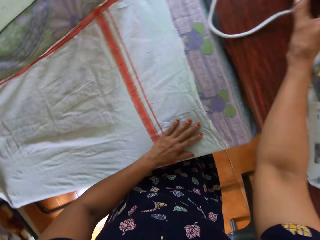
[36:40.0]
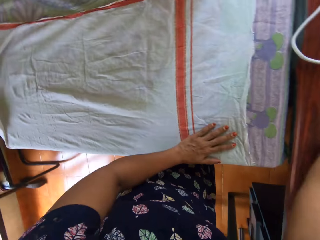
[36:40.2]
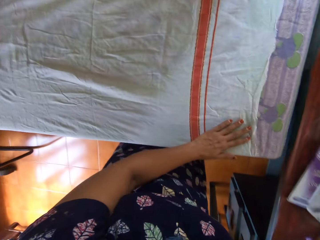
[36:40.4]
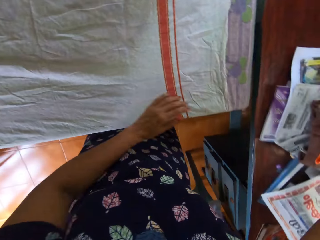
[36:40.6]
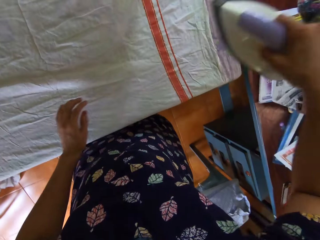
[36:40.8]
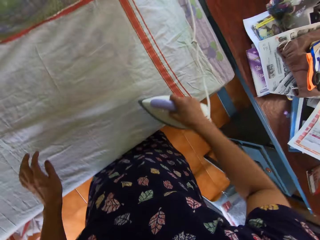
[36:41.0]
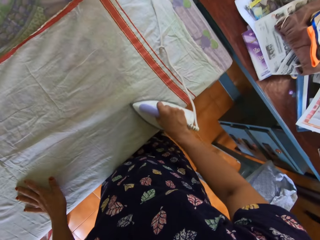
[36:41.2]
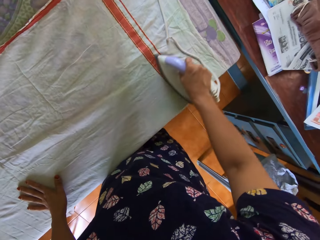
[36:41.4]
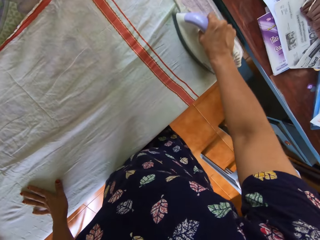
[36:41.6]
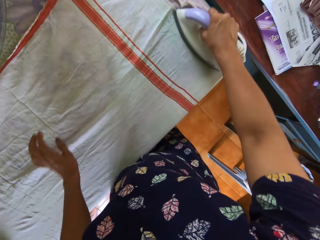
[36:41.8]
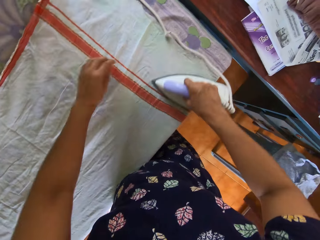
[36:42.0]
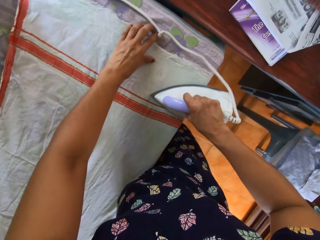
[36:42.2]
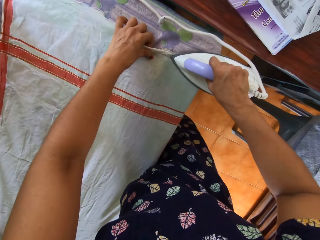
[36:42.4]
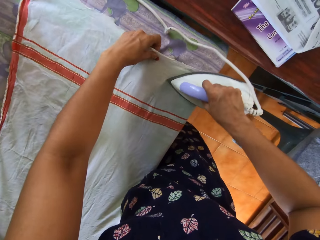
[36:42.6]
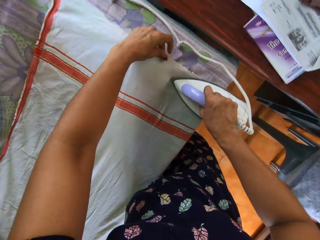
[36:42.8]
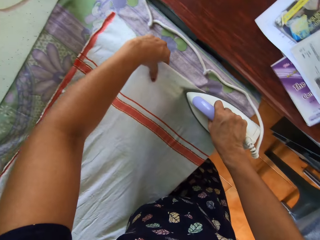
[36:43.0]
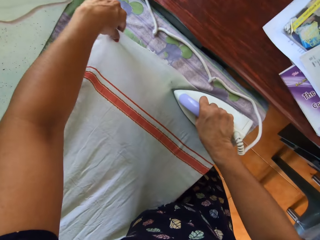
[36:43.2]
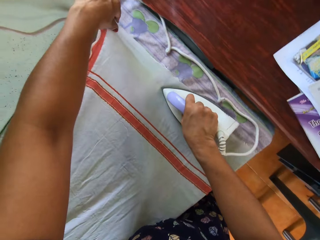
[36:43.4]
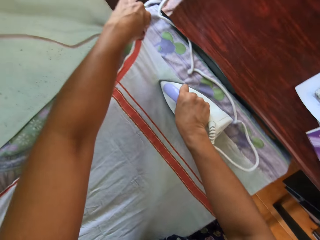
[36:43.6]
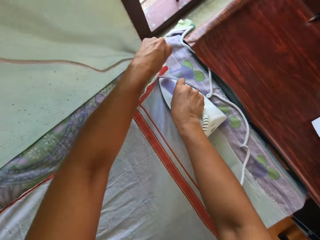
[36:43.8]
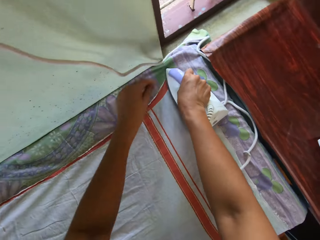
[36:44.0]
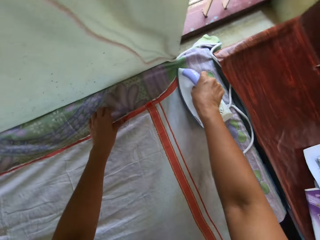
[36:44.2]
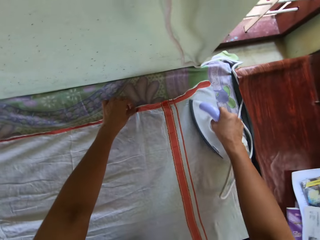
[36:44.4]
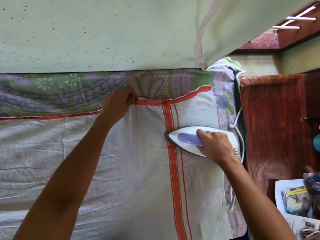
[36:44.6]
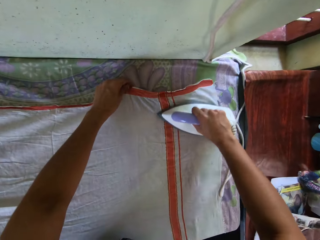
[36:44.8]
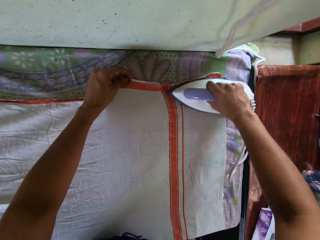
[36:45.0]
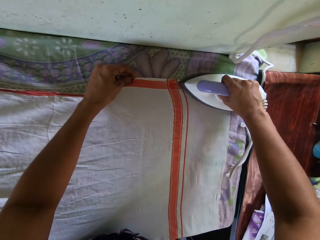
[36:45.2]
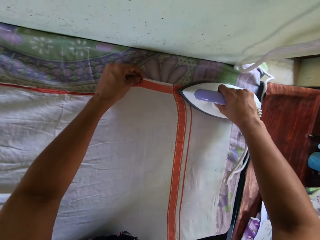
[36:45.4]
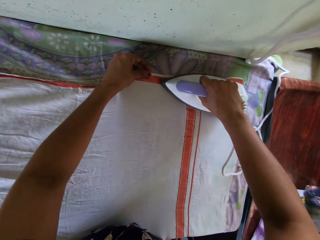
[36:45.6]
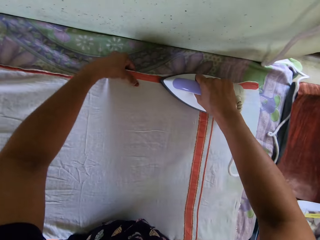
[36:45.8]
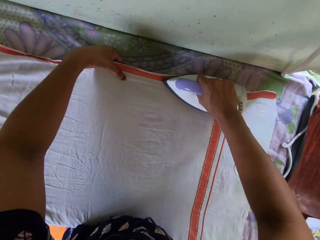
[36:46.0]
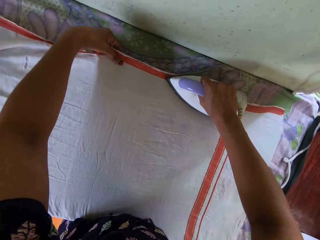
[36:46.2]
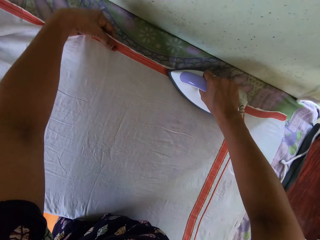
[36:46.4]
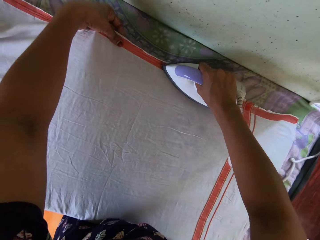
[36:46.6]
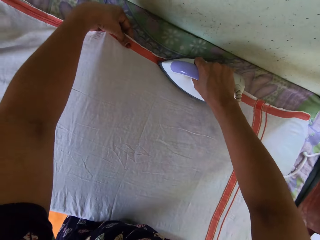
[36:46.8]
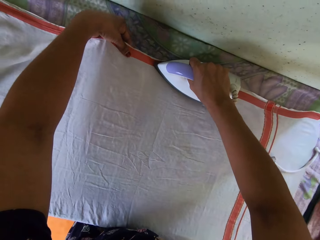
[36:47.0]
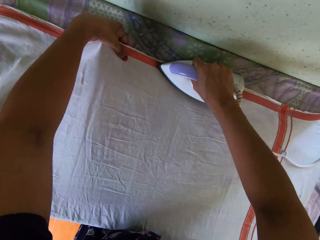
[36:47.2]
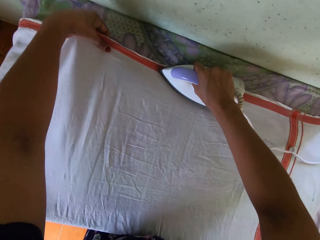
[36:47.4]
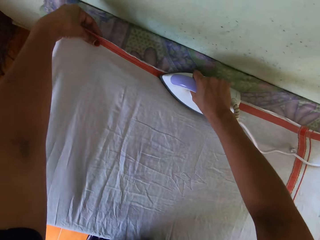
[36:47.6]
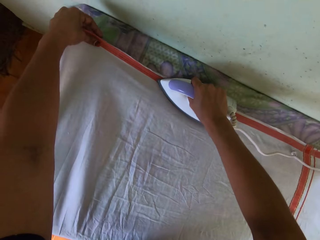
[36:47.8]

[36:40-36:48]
The camera wearer irons the bedsheet on the first table with the iron in her right hand. She adjusts the bedsheet on the first table with her left hand.

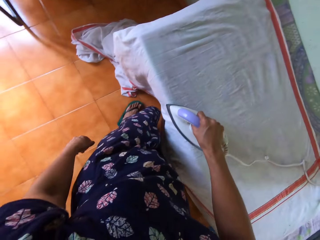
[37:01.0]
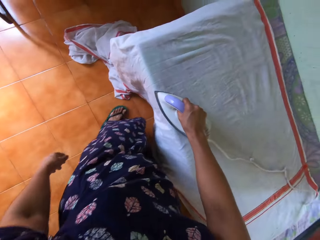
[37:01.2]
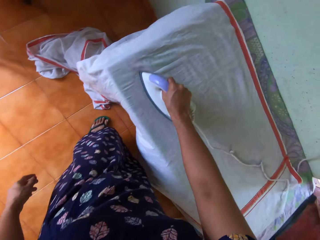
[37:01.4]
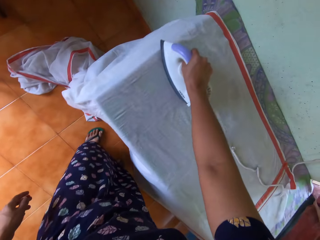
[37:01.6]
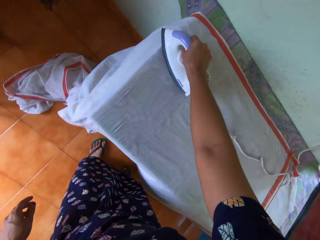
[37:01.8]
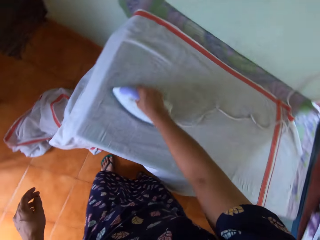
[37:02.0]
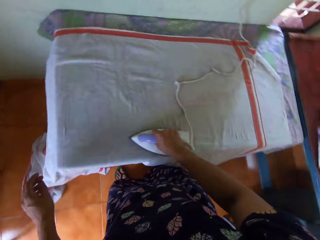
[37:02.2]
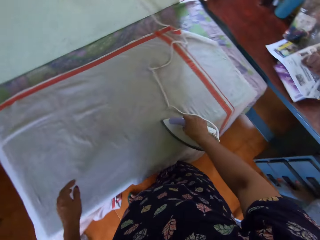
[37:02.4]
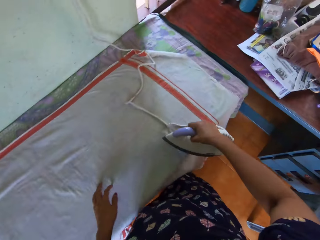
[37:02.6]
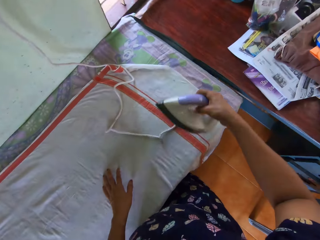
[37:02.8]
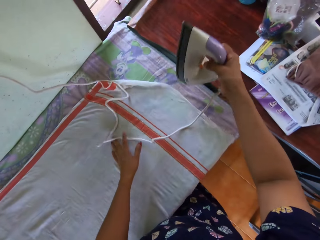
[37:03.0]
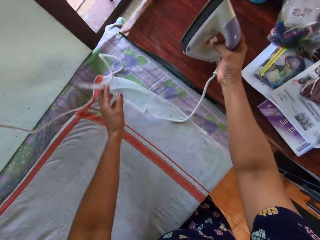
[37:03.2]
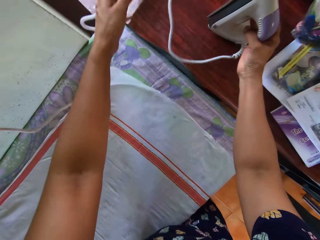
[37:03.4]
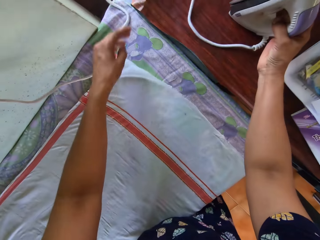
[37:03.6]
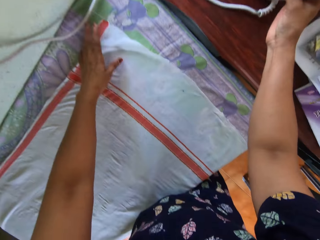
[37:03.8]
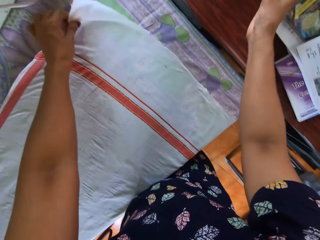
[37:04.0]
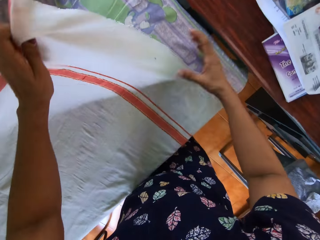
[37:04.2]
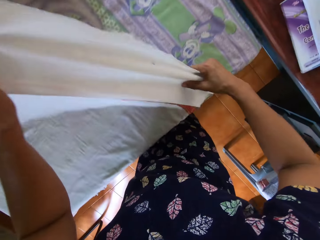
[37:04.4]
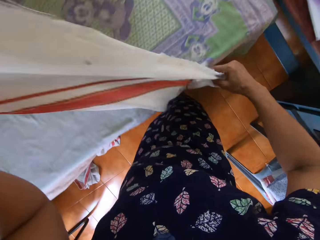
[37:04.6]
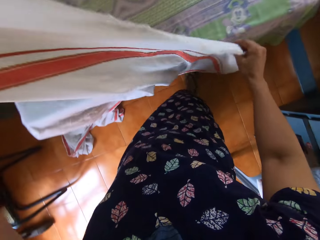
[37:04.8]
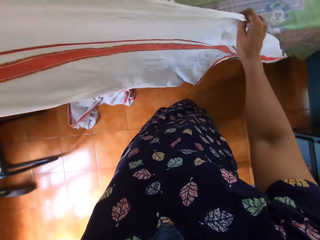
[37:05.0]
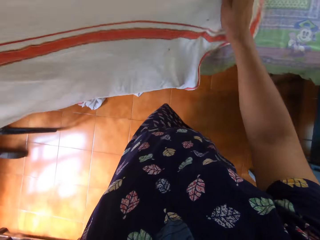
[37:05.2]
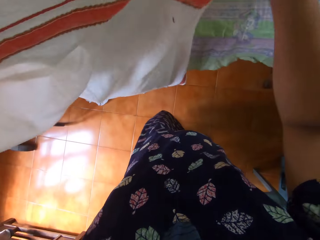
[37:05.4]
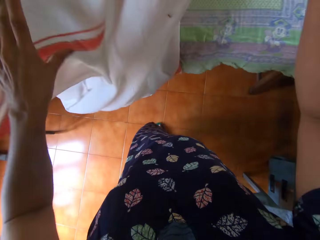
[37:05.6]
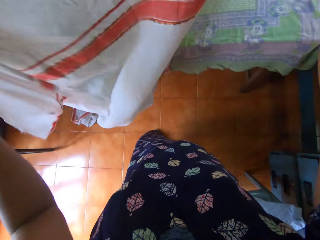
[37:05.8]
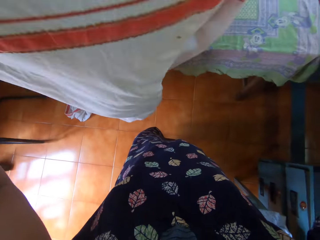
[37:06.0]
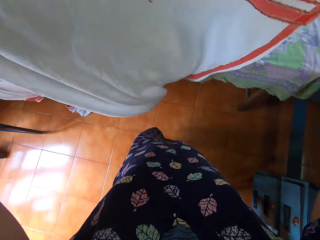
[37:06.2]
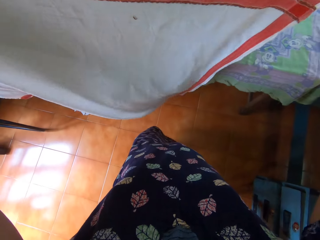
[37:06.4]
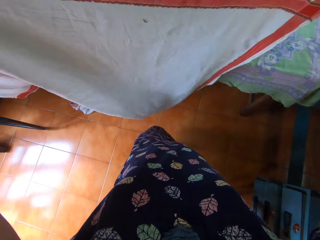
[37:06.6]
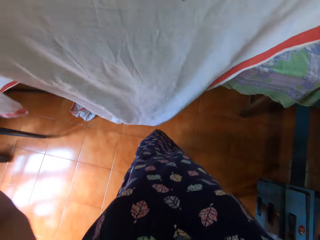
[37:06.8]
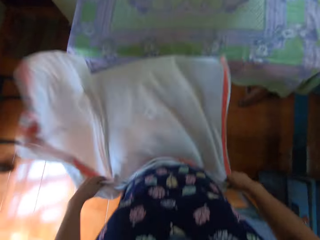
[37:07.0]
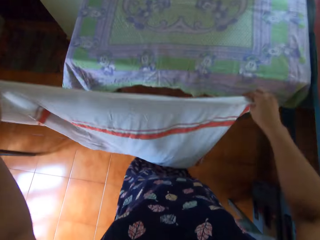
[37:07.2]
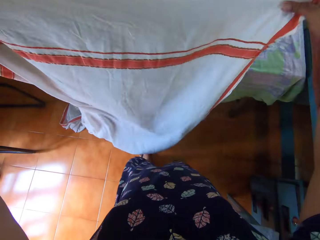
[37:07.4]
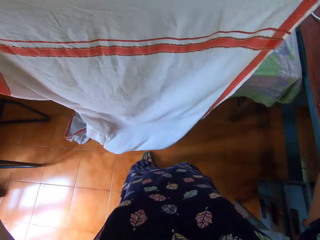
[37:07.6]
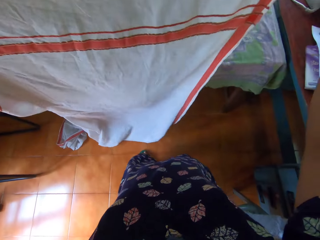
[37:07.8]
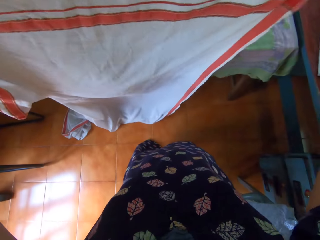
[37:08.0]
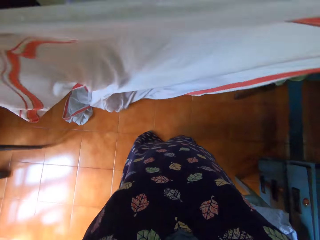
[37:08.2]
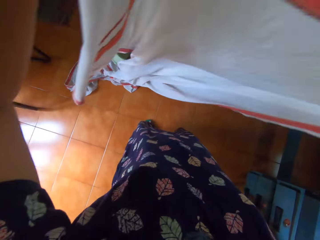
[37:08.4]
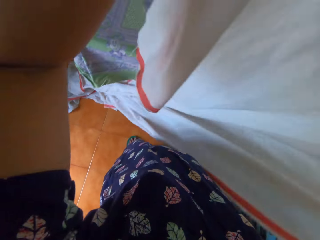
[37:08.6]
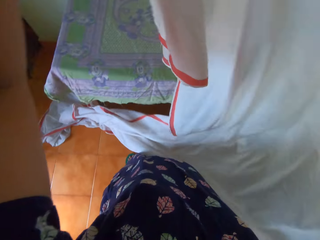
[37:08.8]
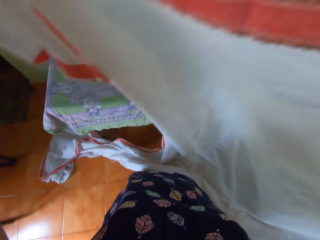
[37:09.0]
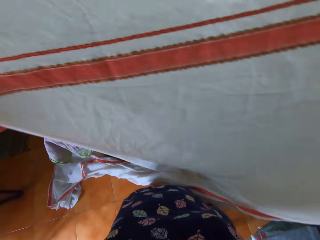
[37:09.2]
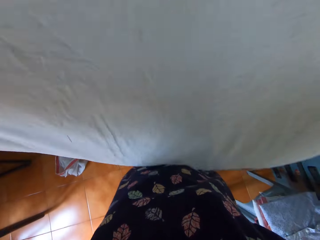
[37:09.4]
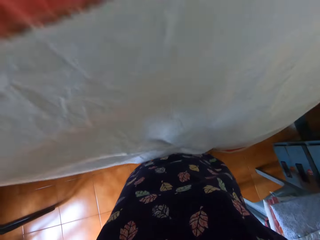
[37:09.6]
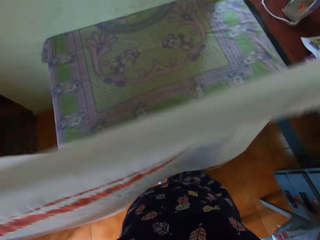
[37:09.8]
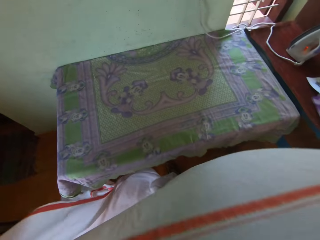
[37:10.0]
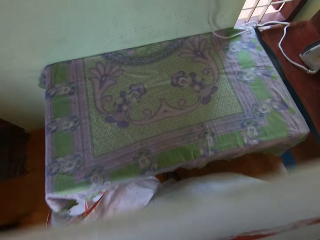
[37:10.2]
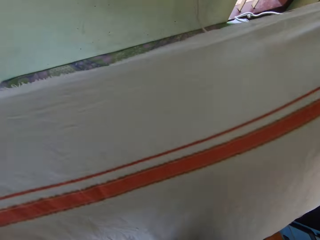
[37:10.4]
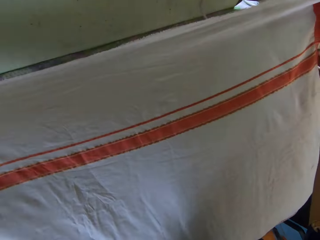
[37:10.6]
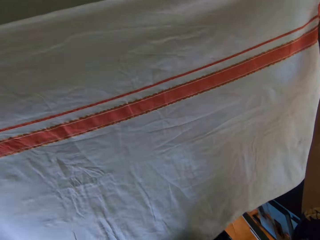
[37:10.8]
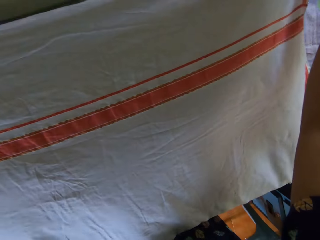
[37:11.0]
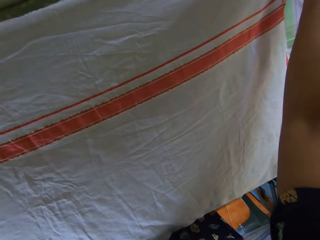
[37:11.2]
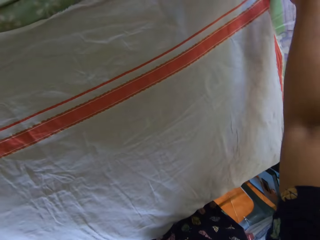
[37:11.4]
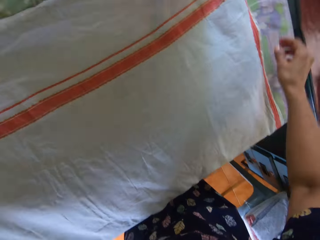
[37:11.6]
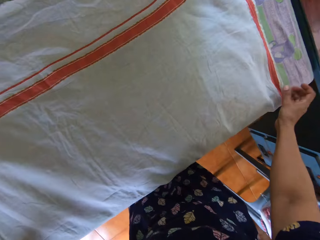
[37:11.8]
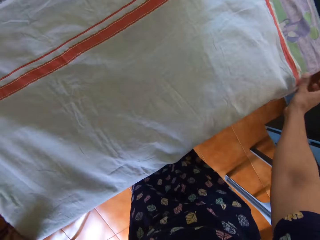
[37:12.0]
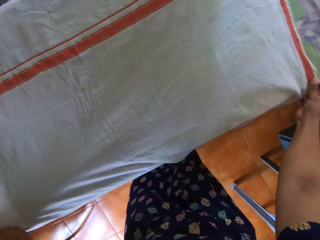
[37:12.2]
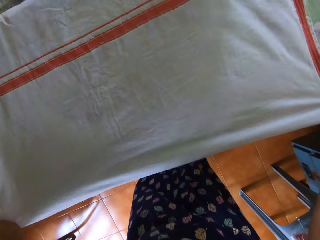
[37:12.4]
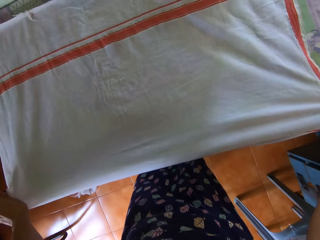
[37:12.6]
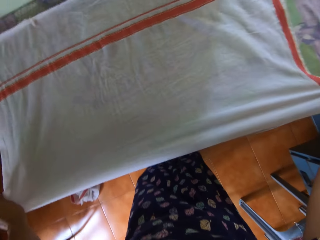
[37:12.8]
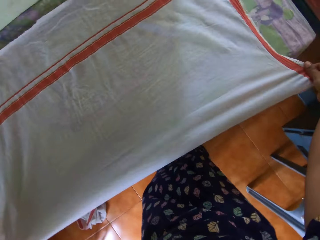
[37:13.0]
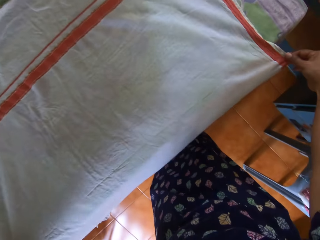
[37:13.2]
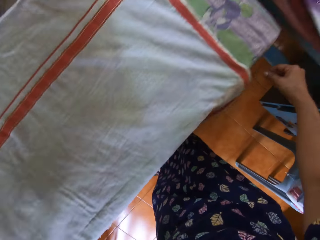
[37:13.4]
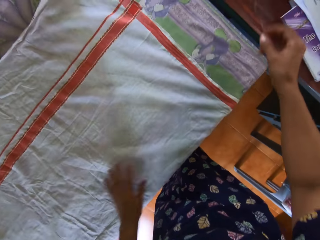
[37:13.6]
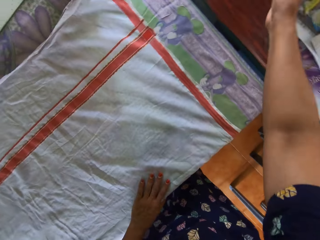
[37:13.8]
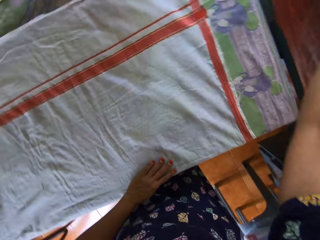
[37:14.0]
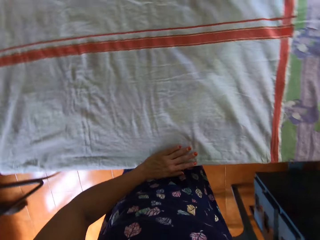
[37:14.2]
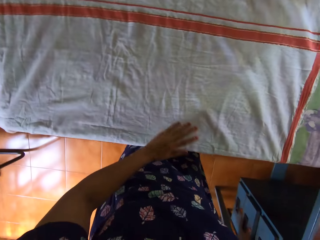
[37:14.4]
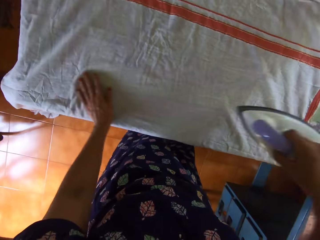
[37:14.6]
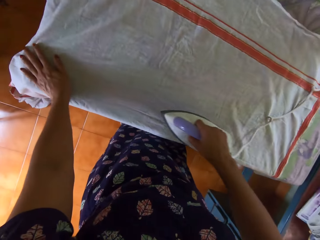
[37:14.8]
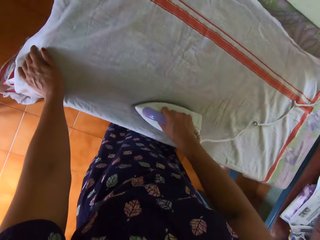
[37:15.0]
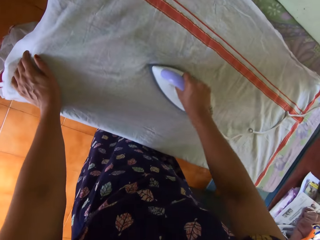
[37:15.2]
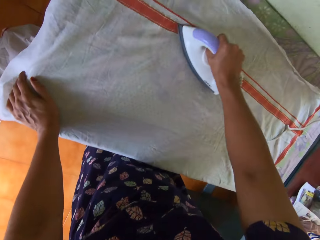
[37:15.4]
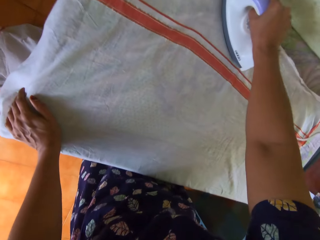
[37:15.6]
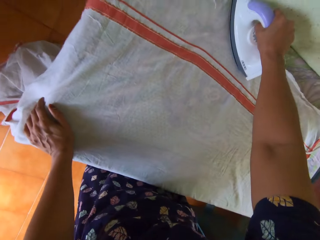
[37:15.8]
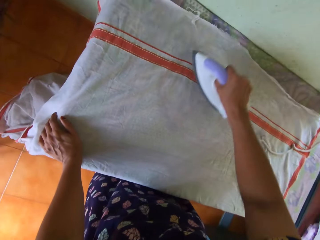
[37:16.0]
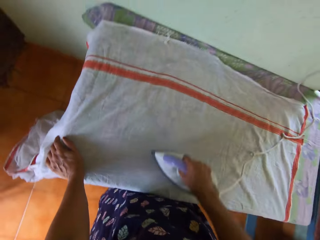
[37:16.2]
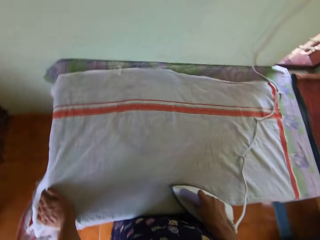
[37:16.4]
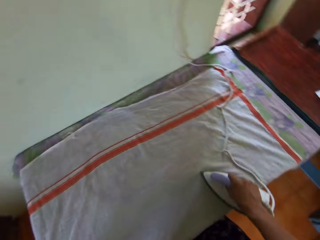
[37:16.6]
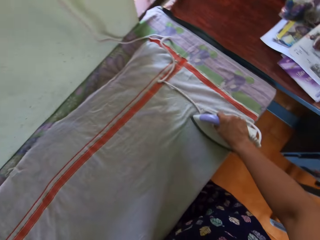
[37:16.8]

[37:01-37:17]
The camera wearer places the iron on the second table with her right hand. She moves the cord of the iron on the first table with her left hand. She lifts the bedsheet from the first table with both of her hands. She straightens the cloth. She lays the bedsheet on the first table with both hands. She adjusts the bedsheet on the first table with both of her hands. She lifts the iron from the second table with her right hand. She irons the bedsheet on the first table with the iron in her right hand.
